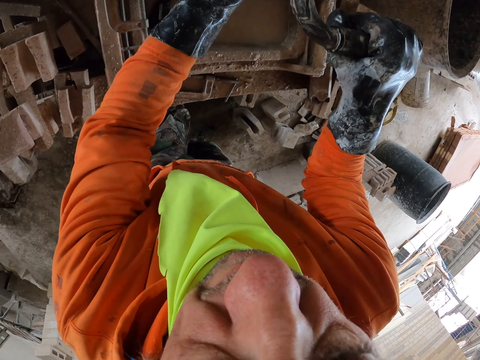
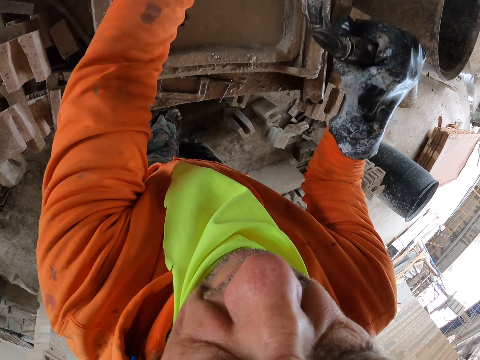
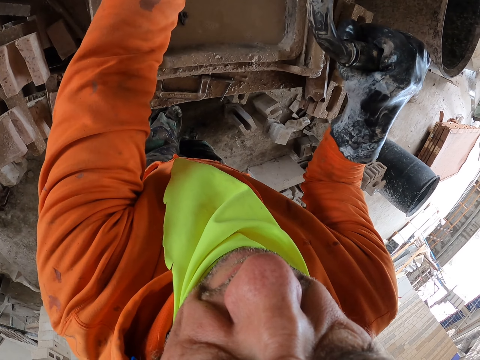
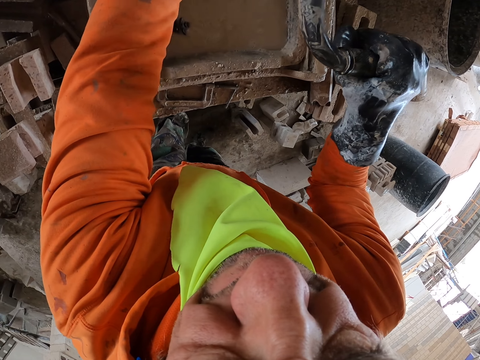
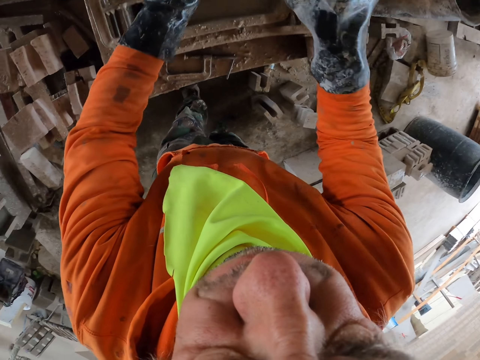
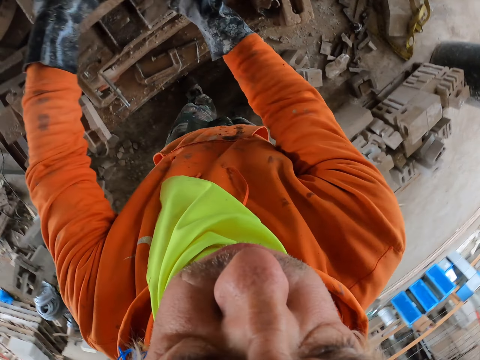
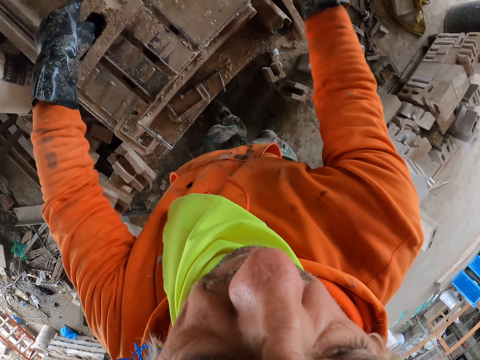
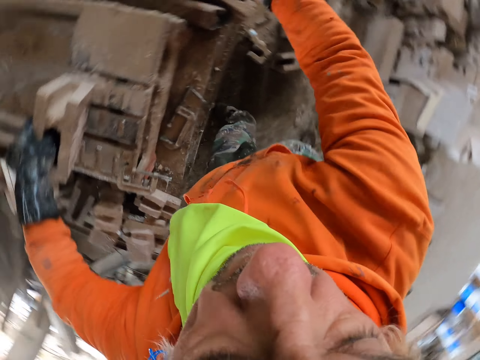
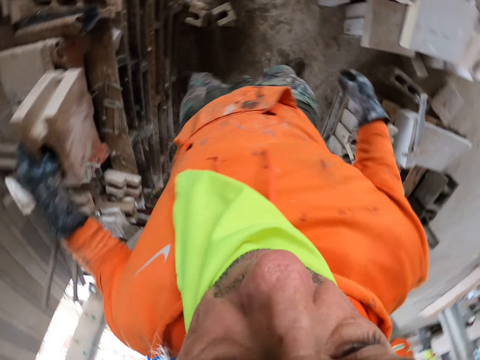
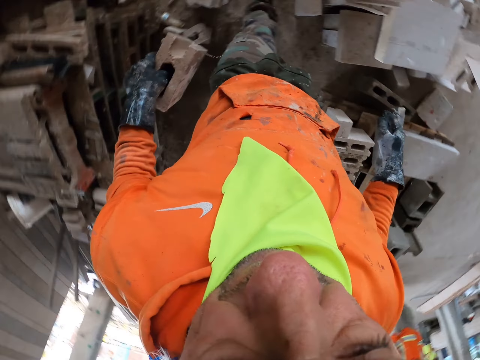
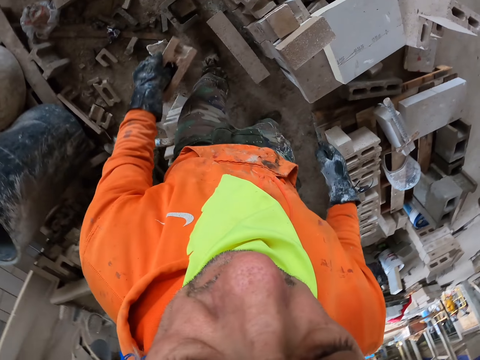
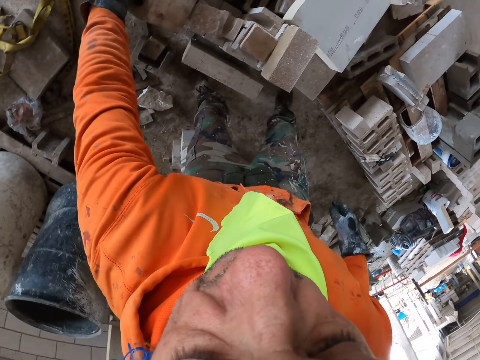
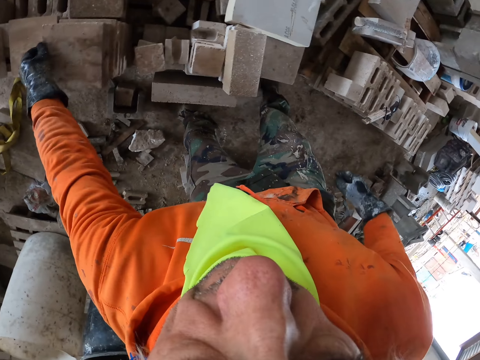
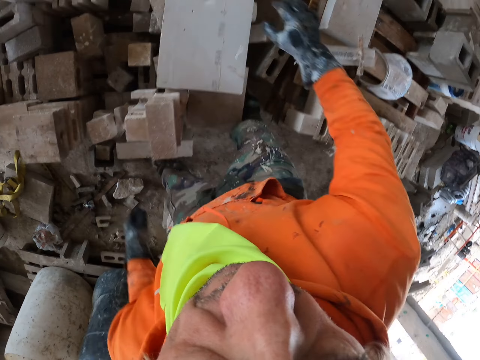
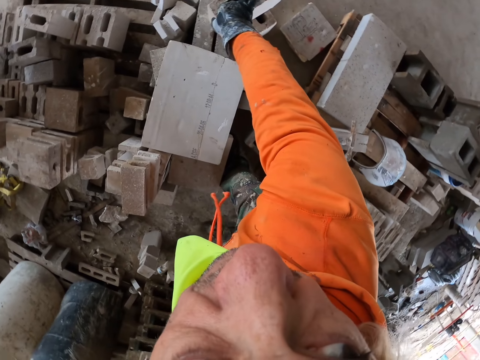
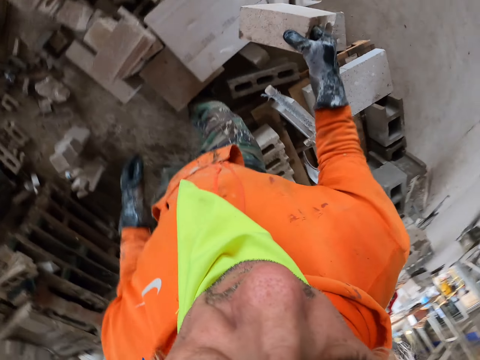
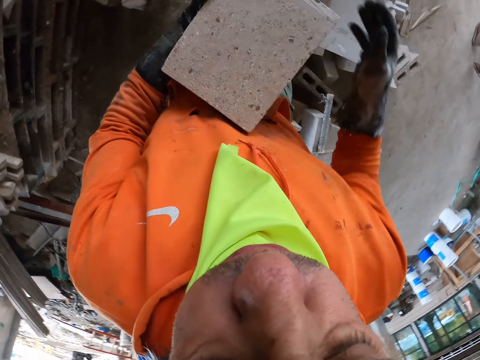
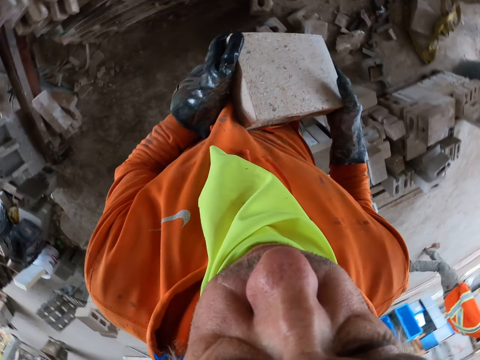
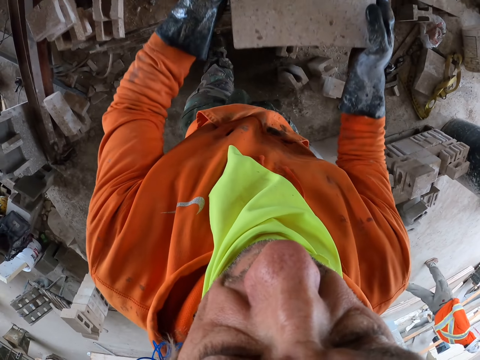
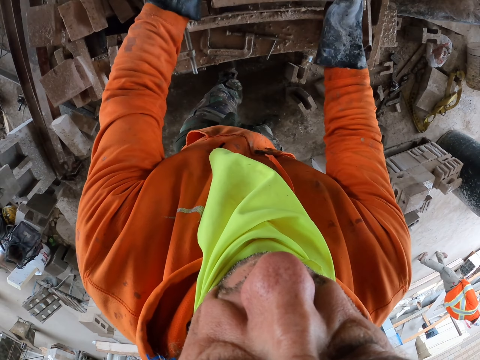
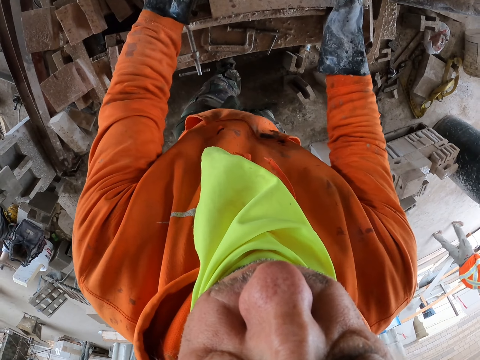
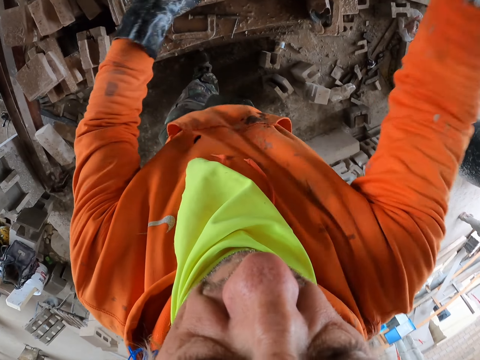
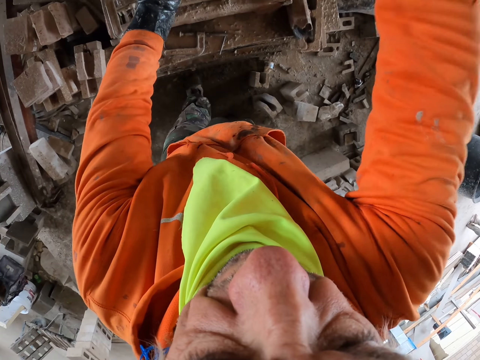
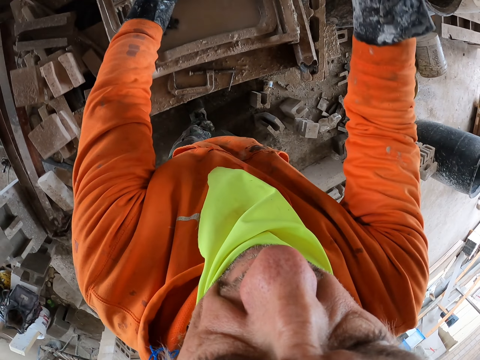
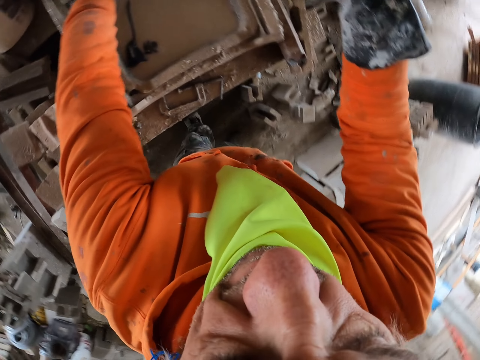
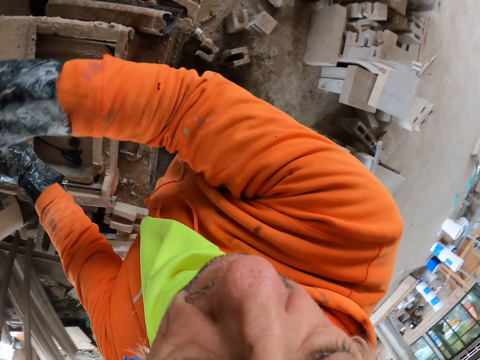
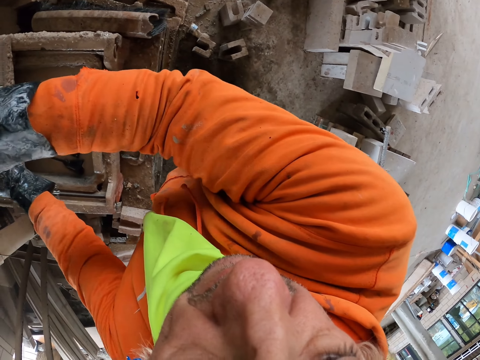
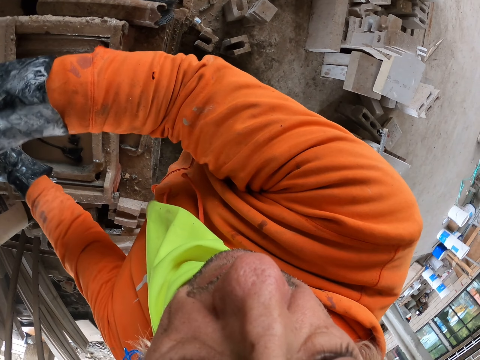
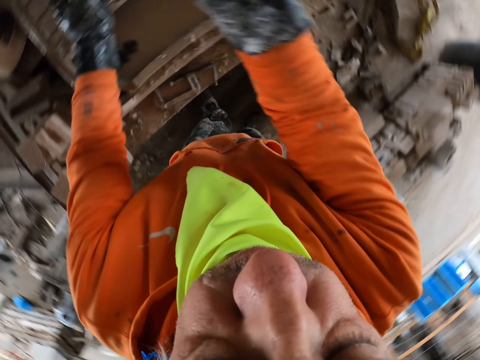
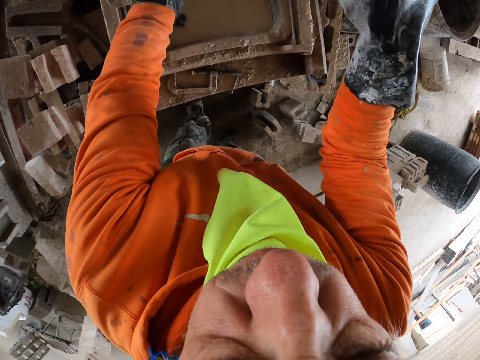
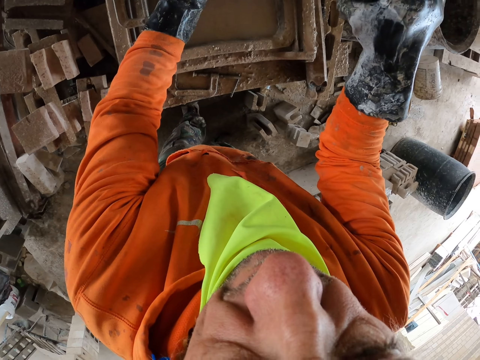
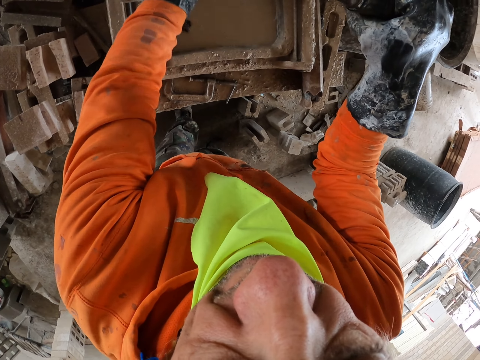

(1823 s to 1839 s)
The camera wearer puts a small brick aside. They put a brick aside. They pick up a brick. They put the brick on the brick maker. They cut a brick.

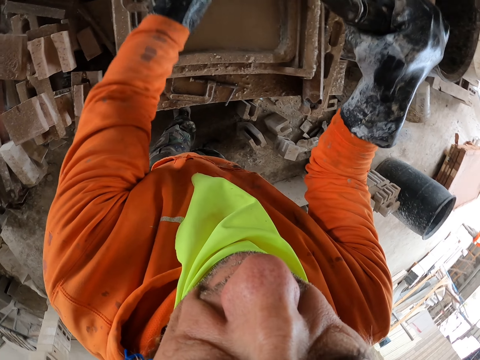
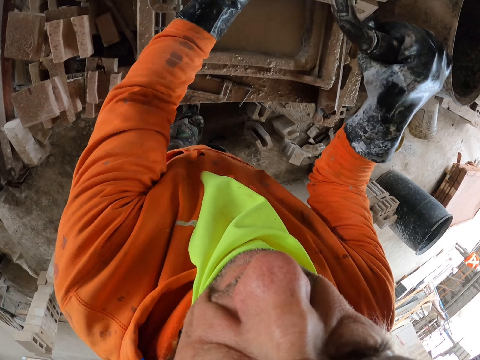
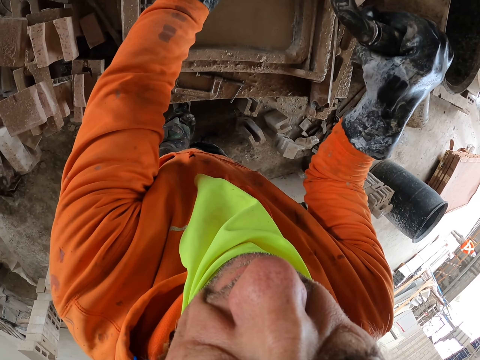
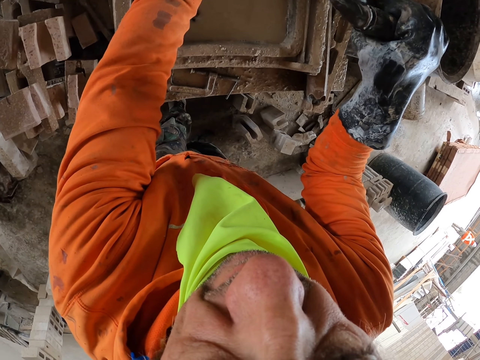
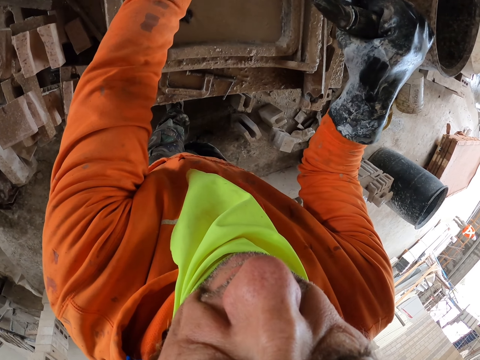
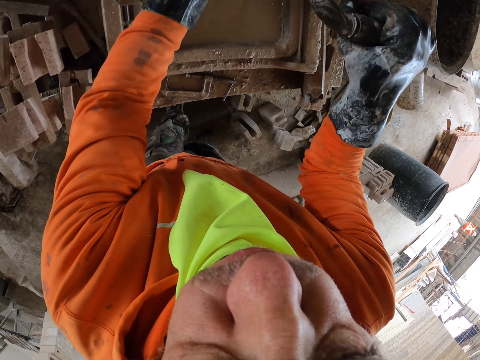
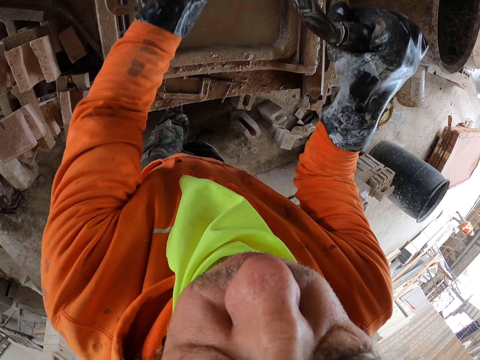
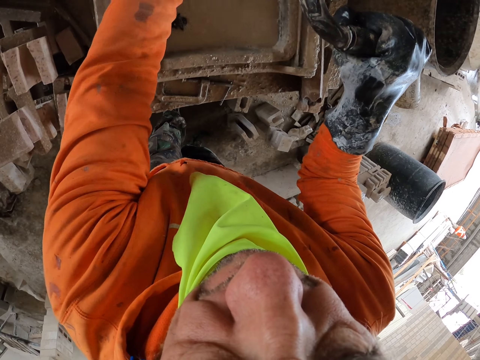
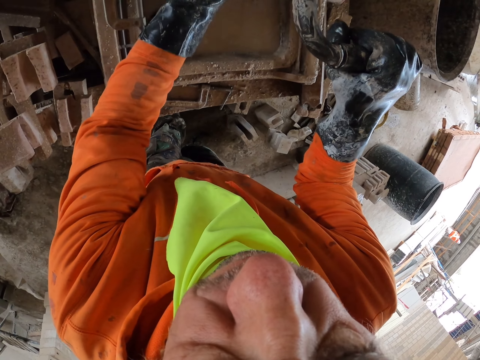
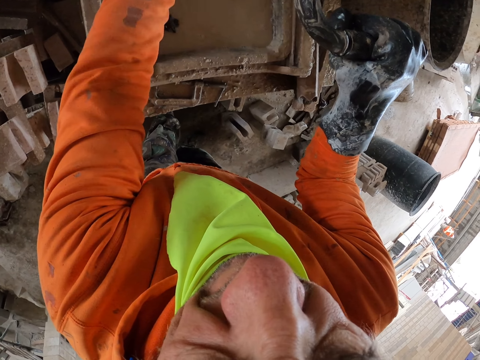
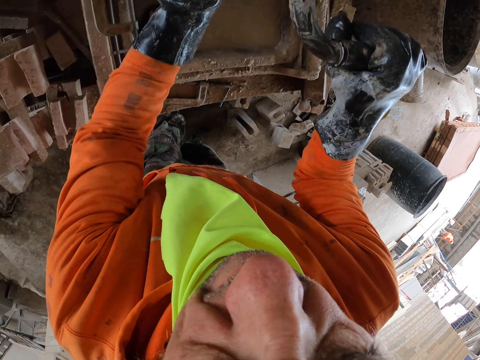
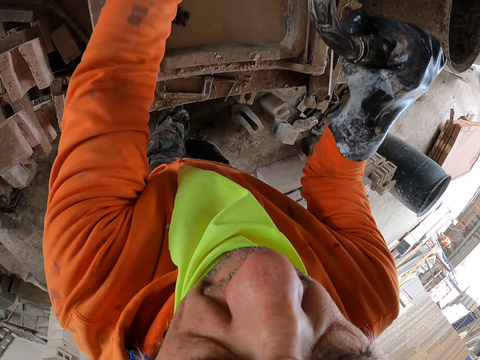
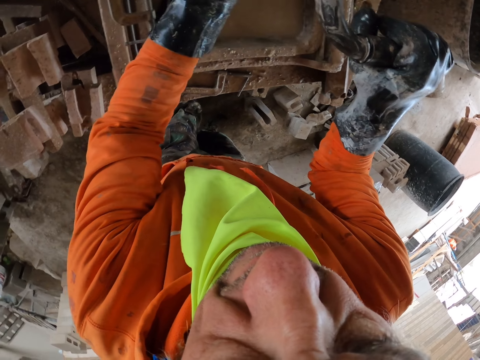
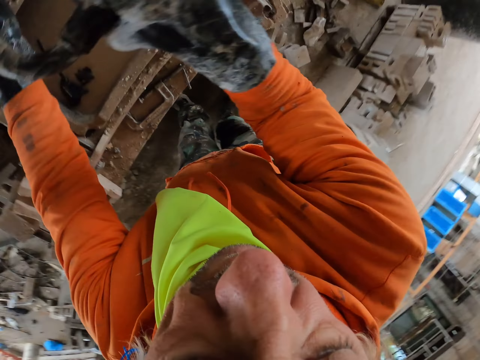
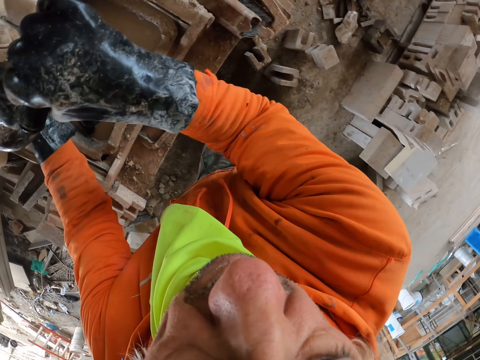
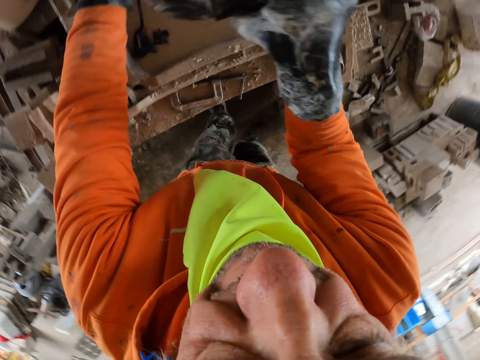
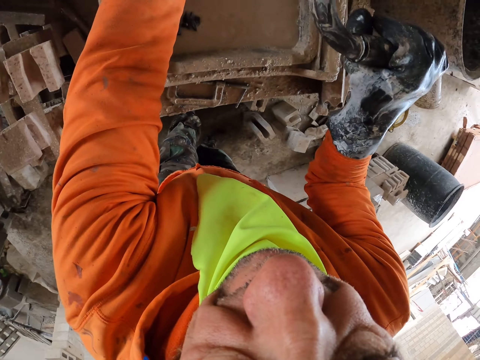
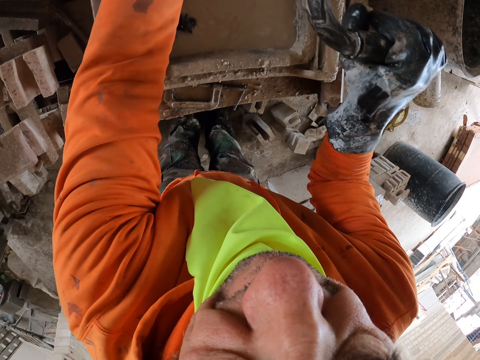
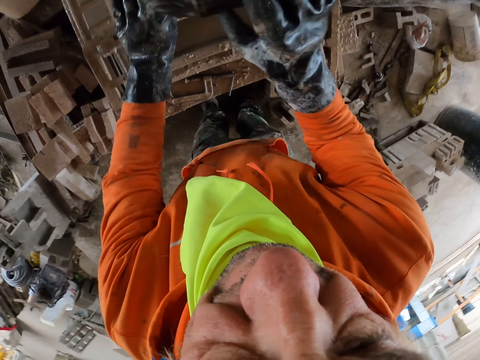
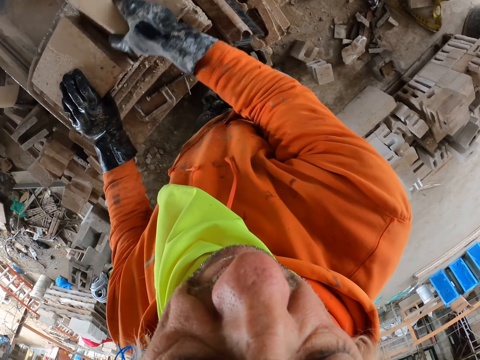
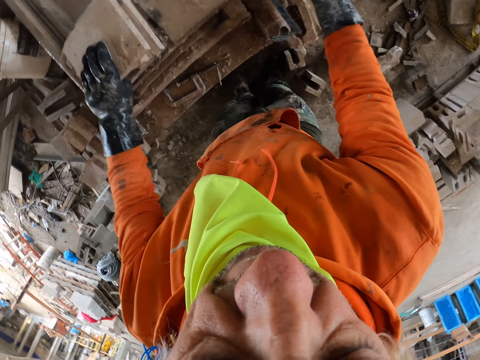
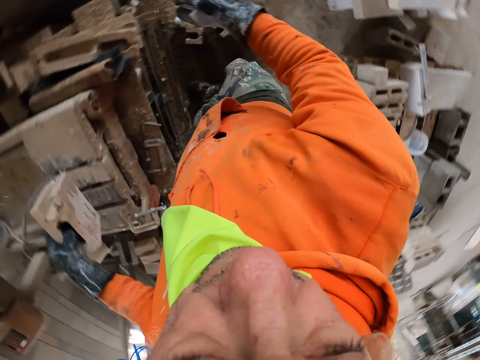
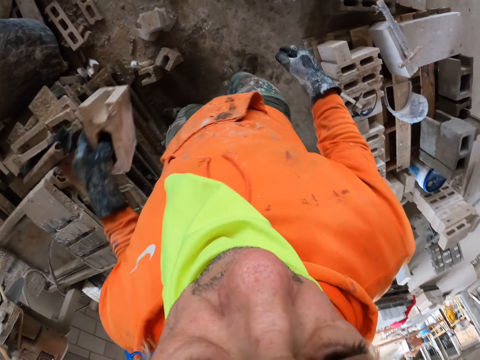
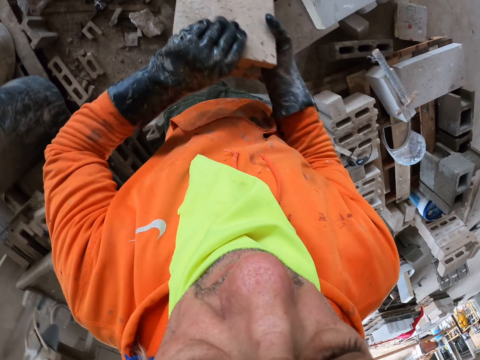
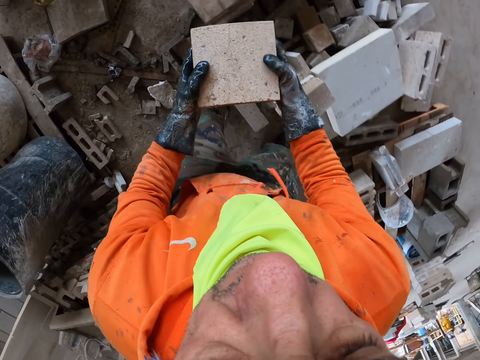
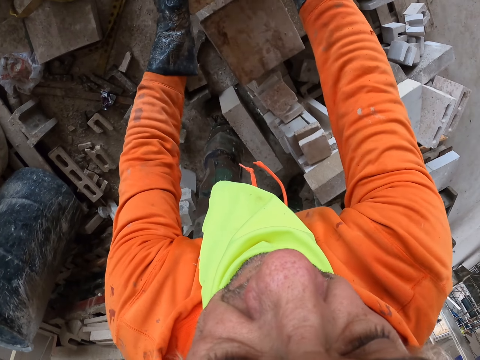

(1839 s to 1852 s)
The camera wearer carries a brick.
